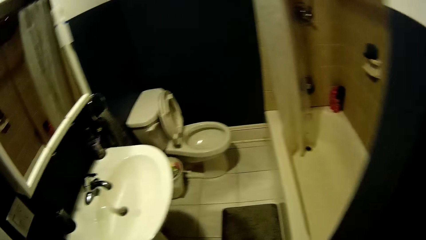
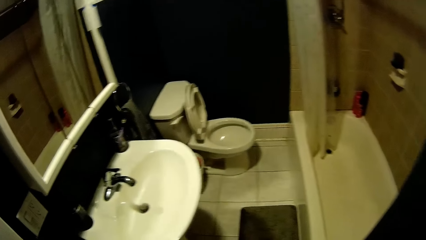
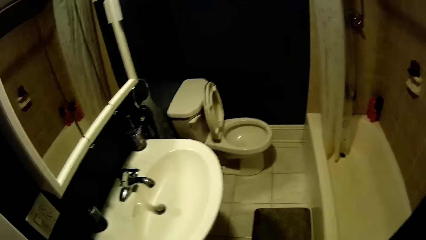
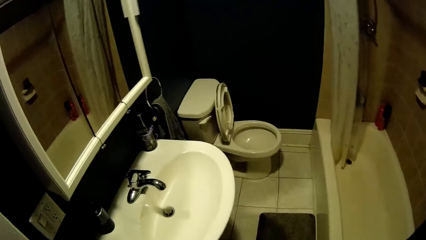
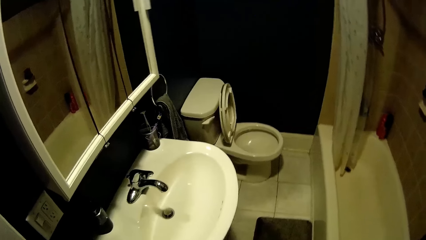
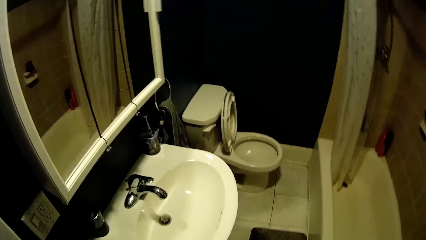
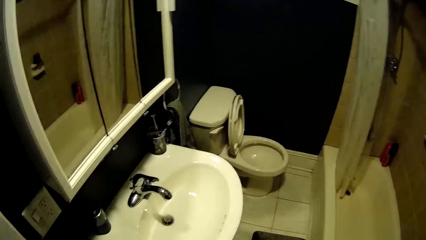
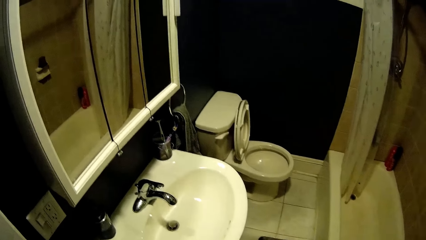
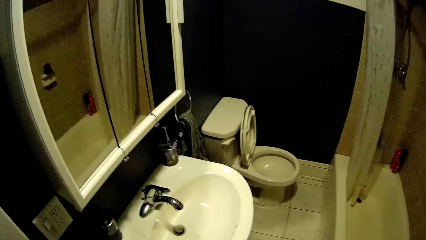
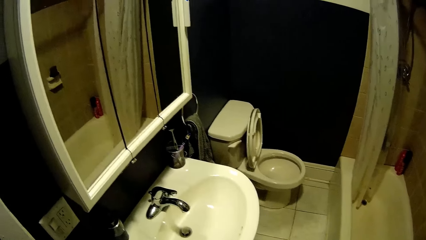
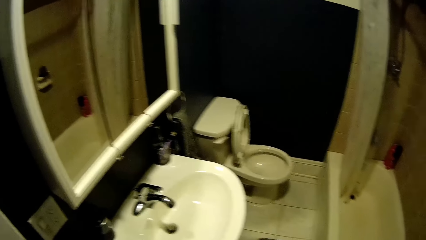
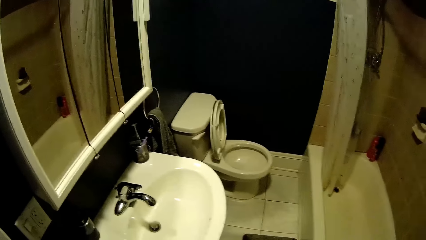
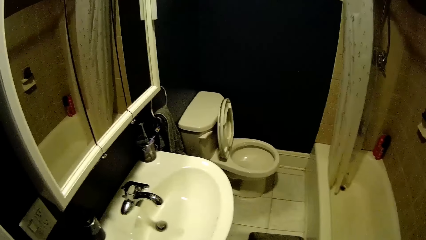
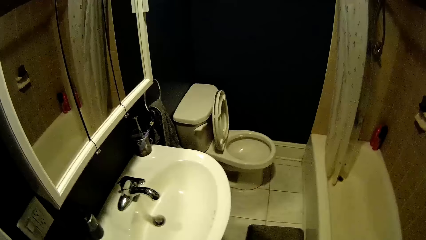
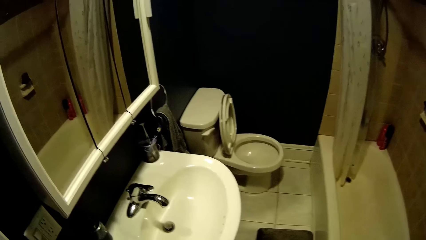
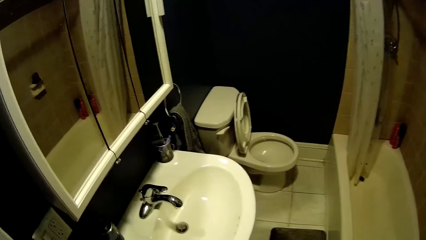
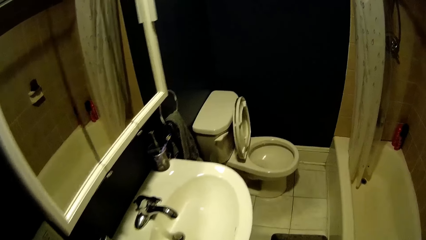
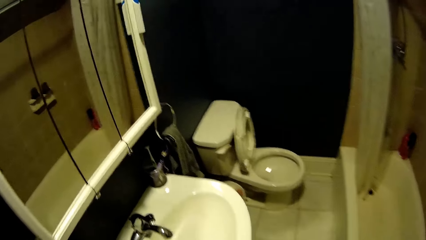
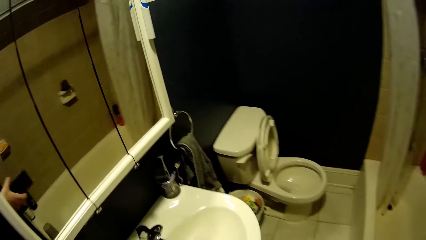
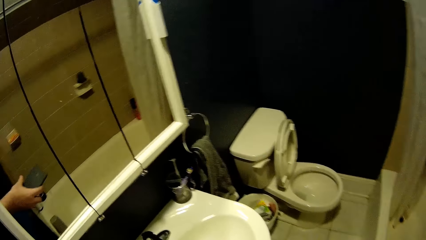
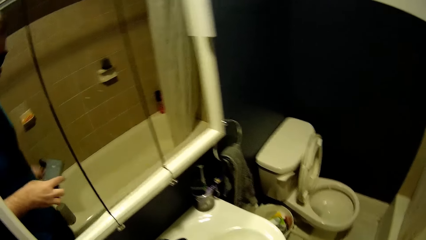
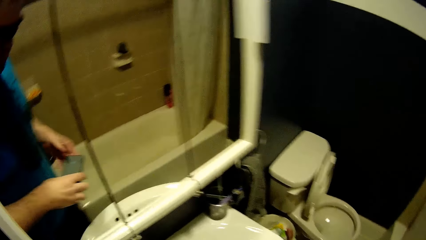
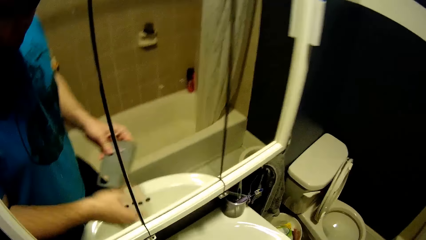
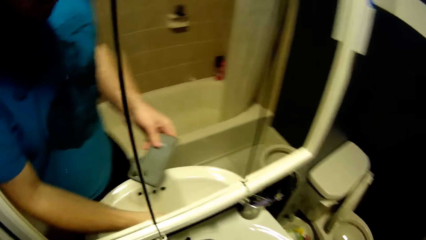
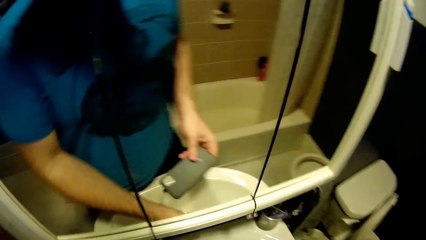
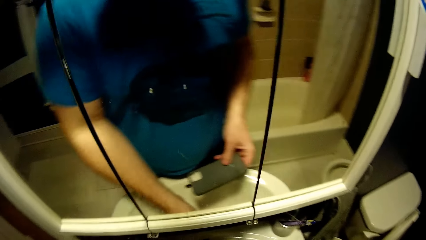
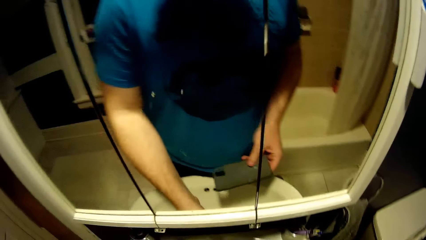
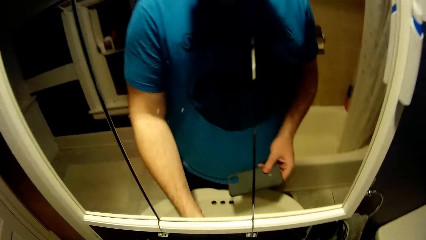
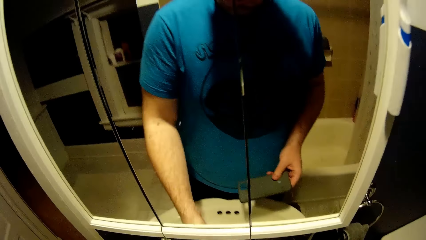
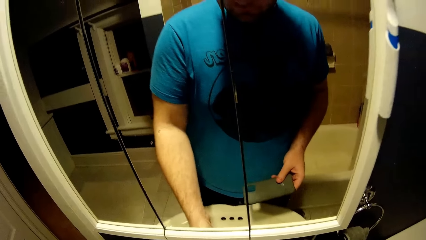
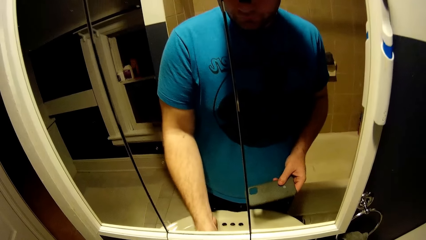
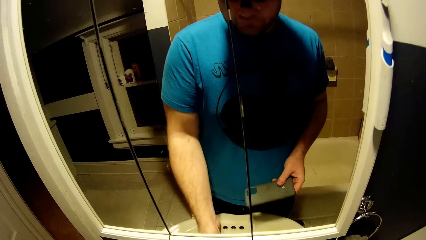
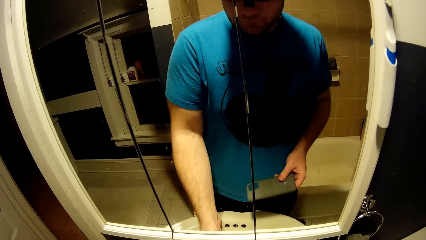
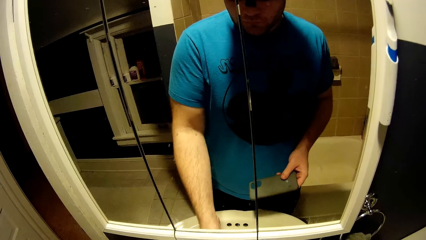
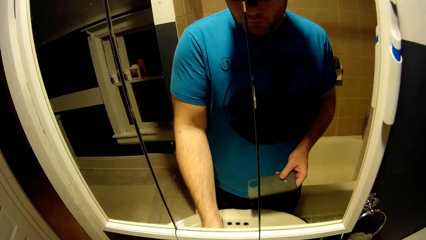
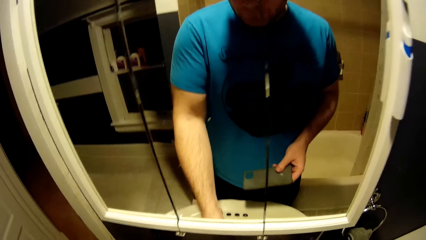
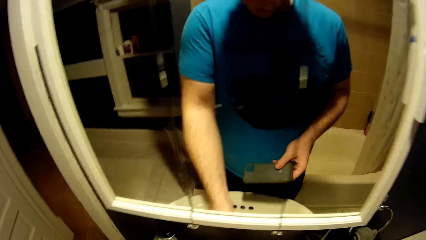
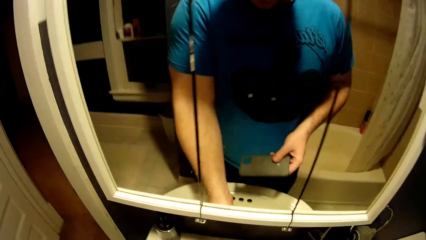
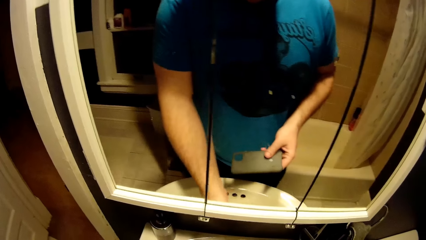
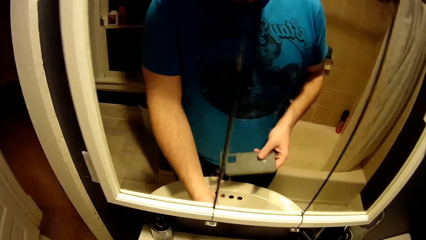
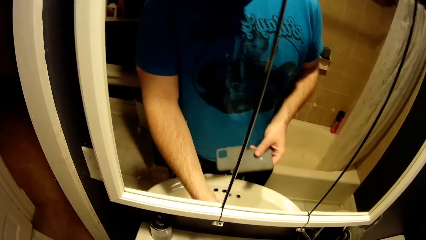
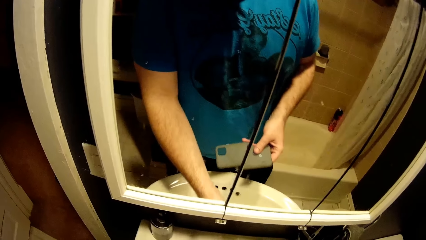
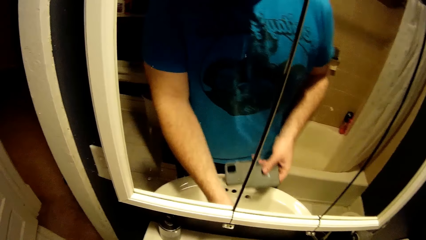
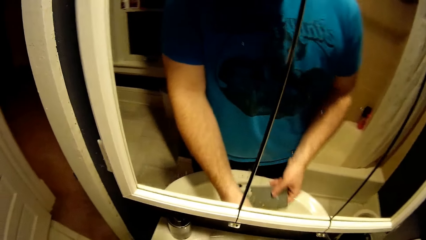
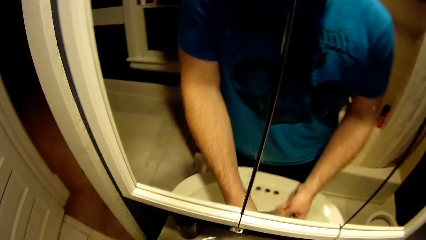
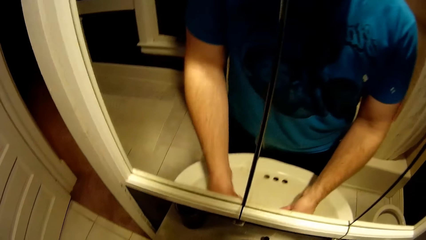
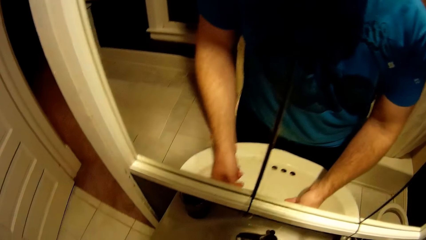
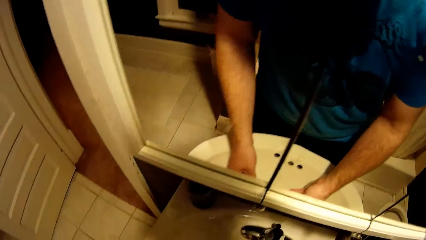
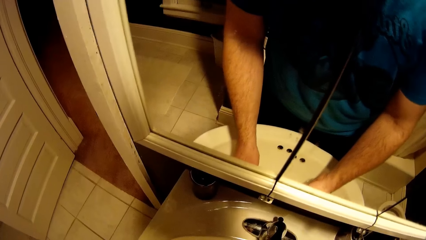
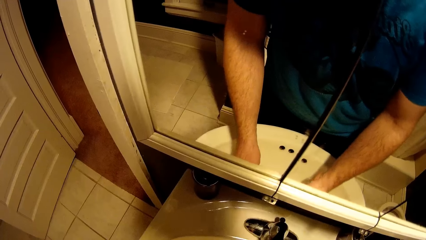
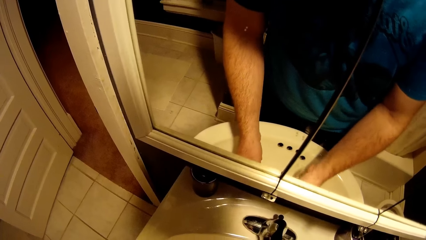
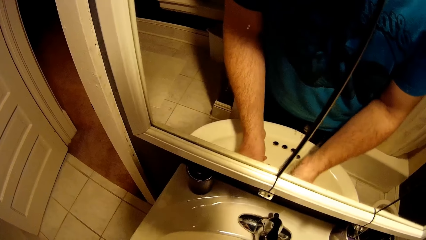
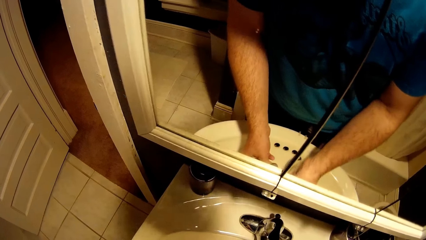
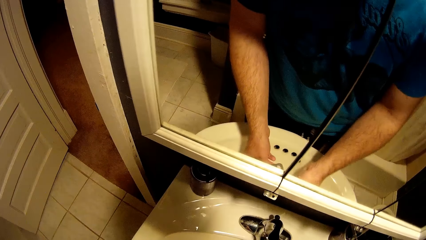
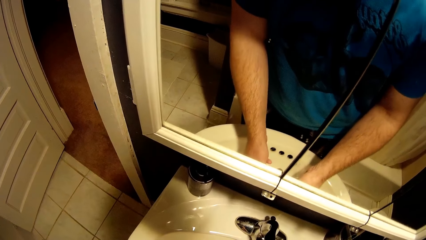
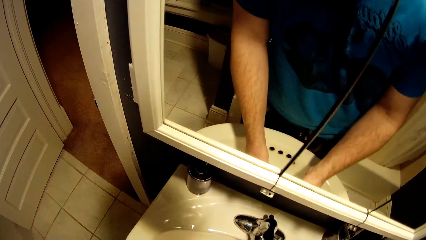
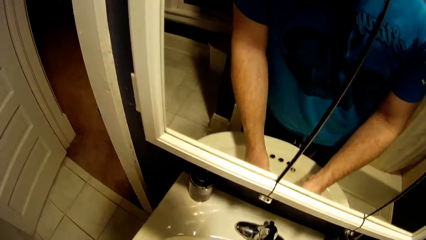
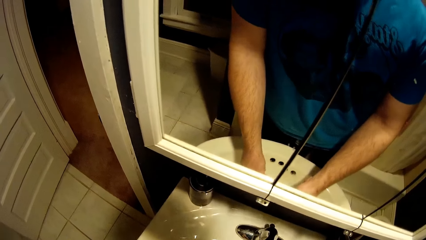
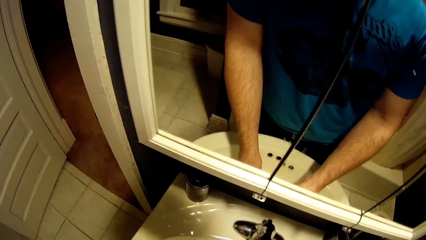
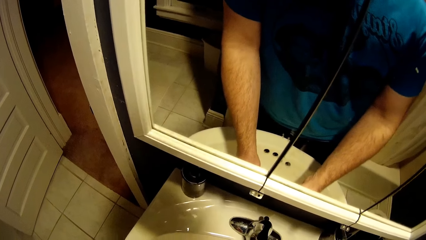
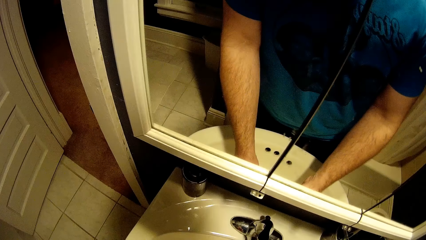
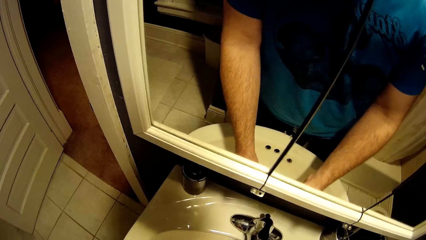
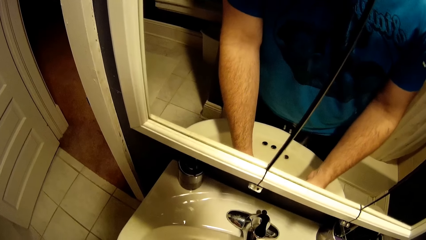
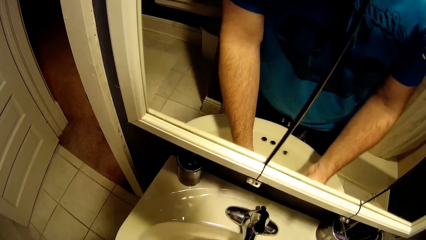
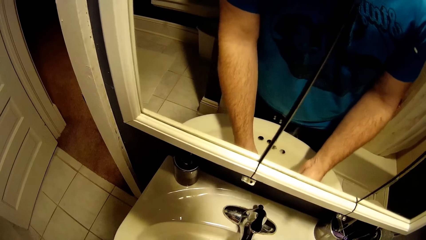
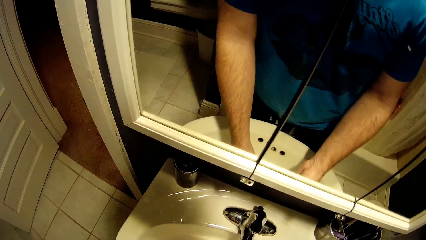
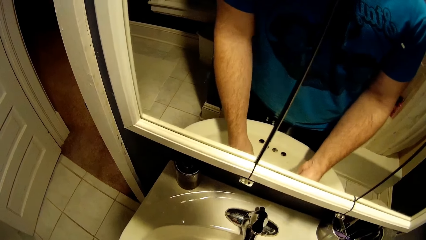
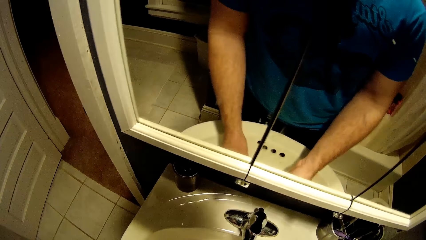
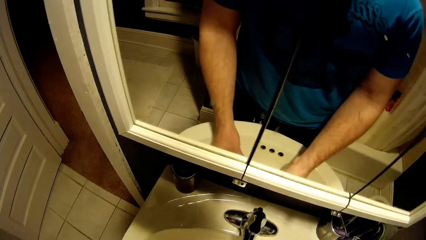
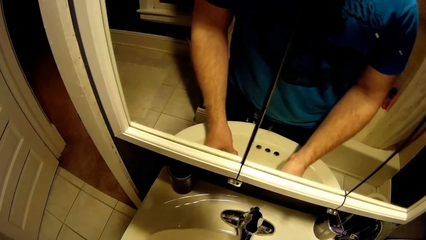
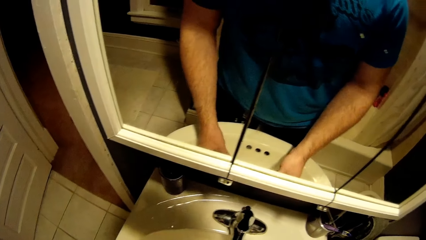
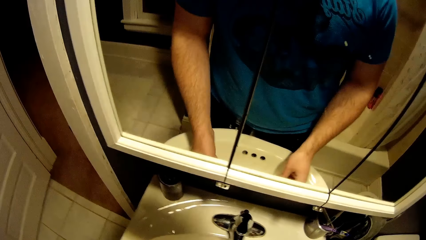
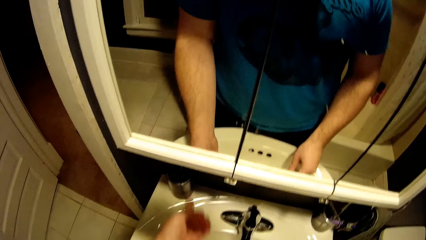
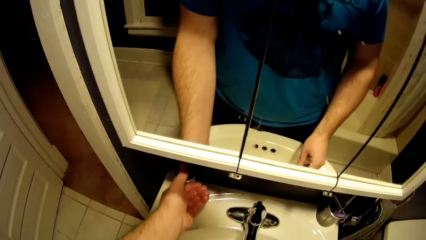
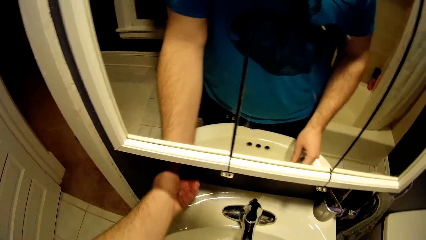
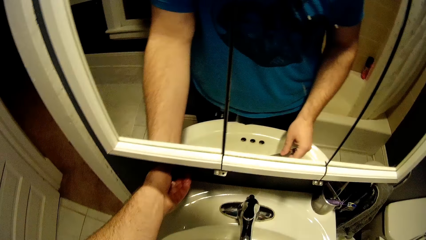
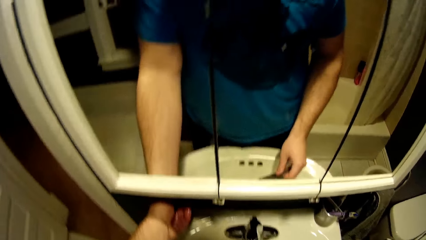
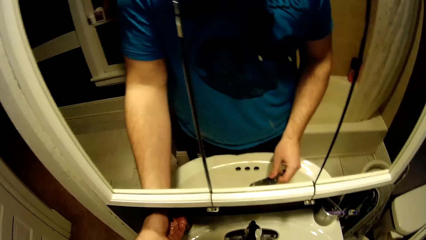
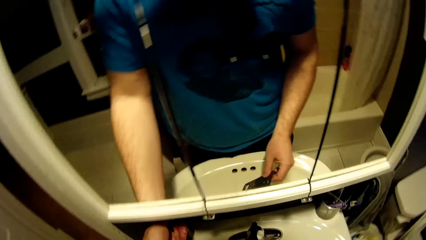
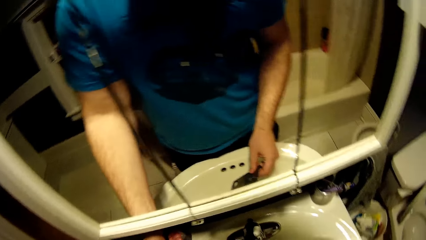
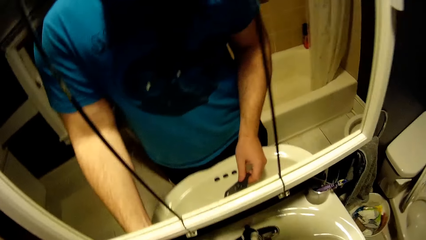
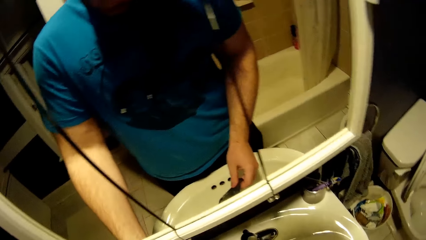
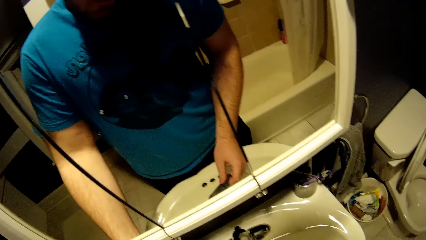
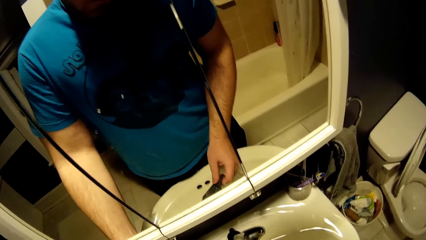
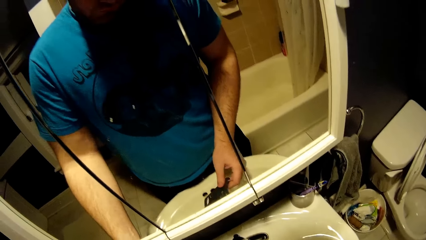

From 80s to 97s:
The camera wearer cleans the phone cover in the sink. They wash a phone case.
